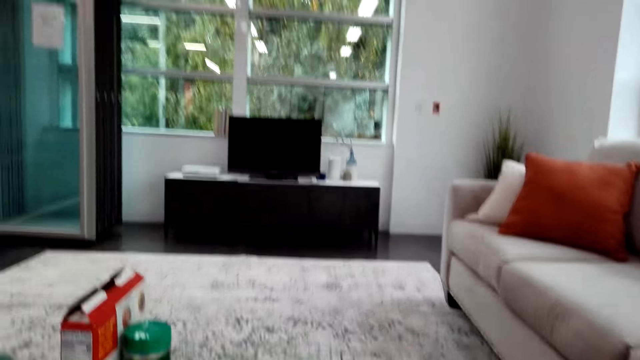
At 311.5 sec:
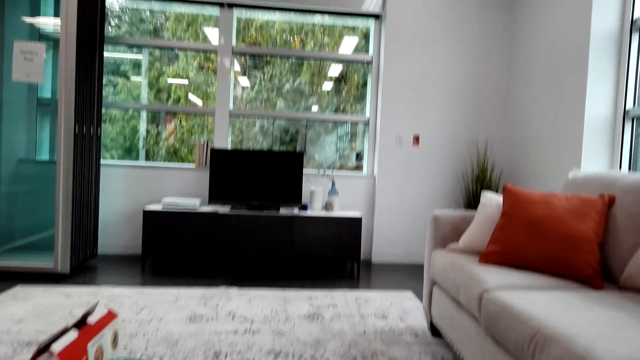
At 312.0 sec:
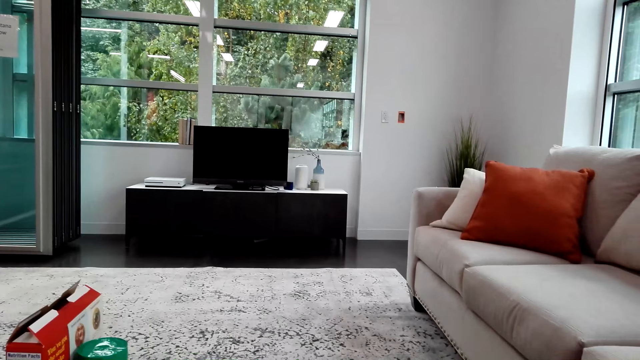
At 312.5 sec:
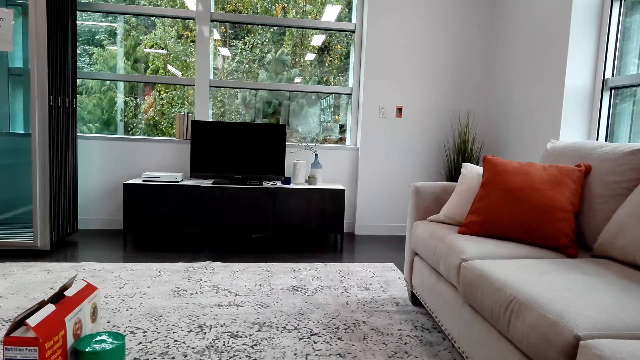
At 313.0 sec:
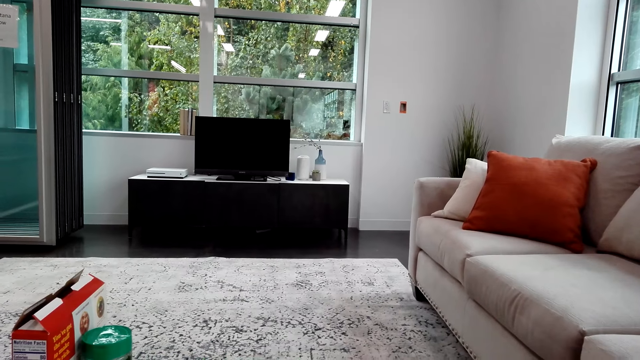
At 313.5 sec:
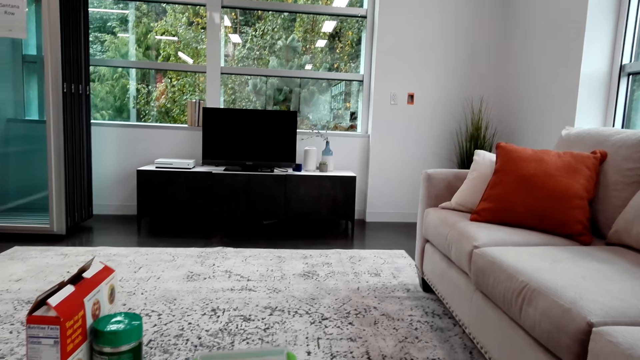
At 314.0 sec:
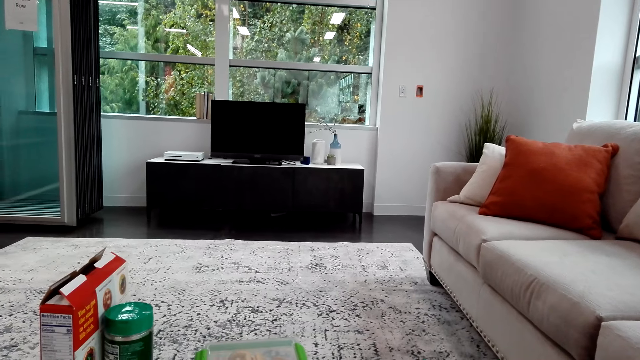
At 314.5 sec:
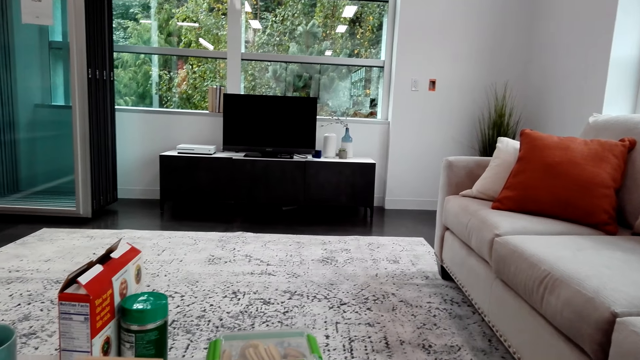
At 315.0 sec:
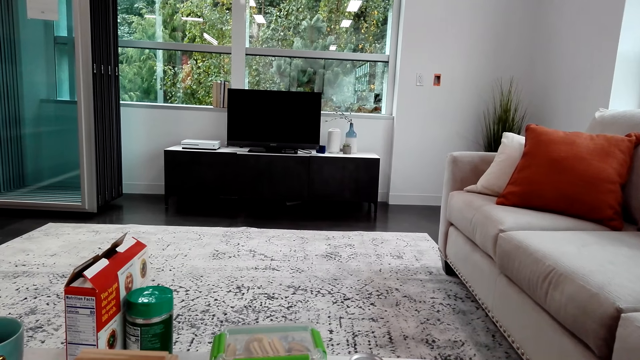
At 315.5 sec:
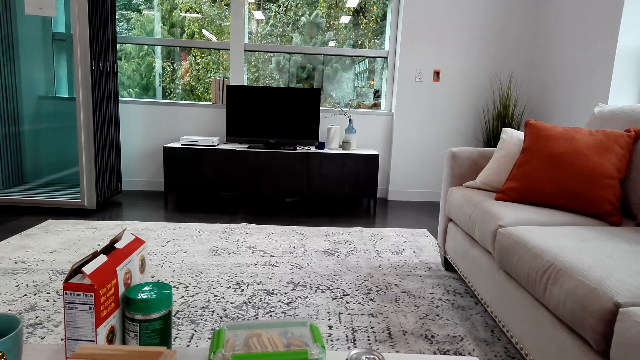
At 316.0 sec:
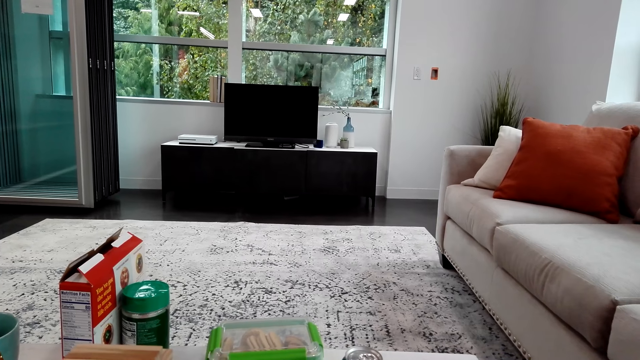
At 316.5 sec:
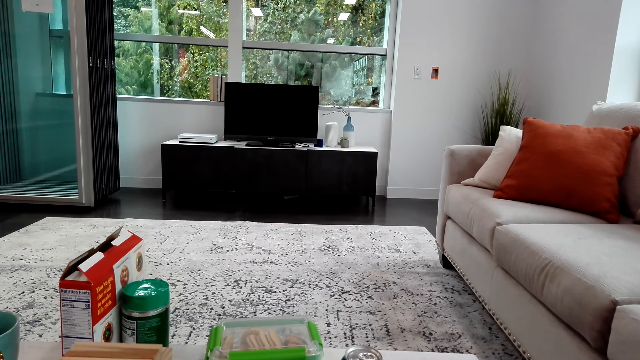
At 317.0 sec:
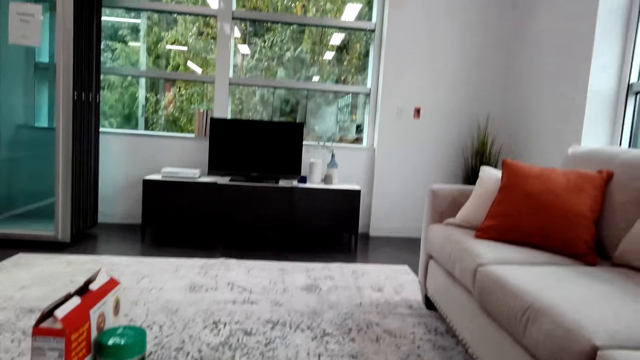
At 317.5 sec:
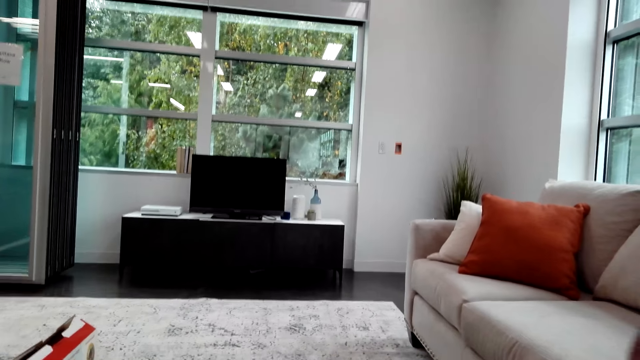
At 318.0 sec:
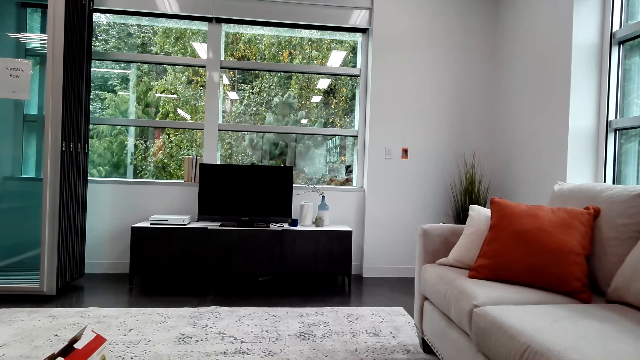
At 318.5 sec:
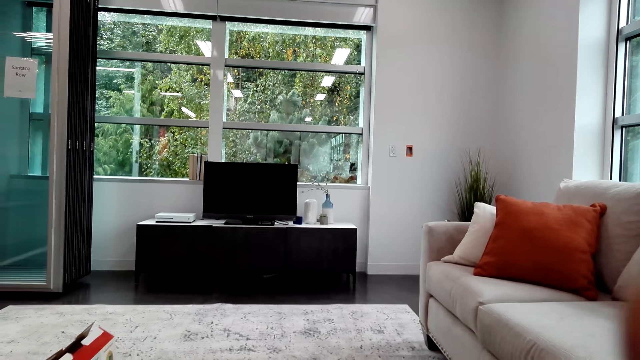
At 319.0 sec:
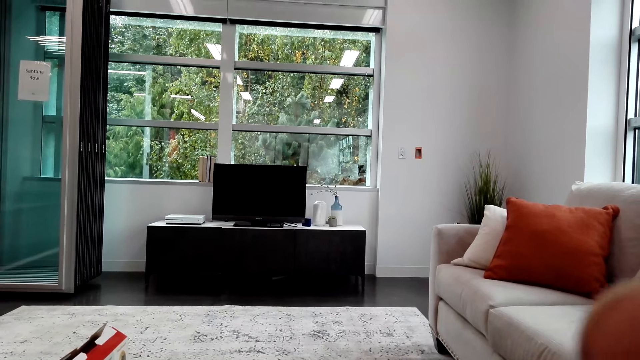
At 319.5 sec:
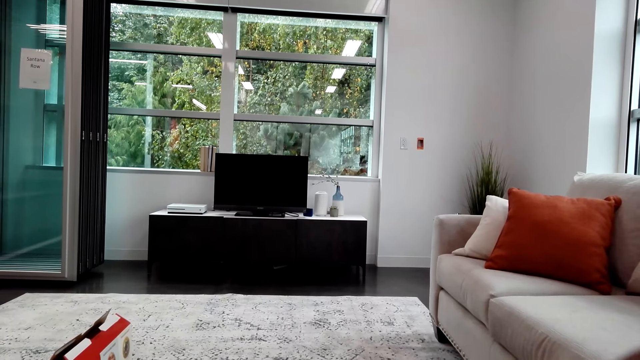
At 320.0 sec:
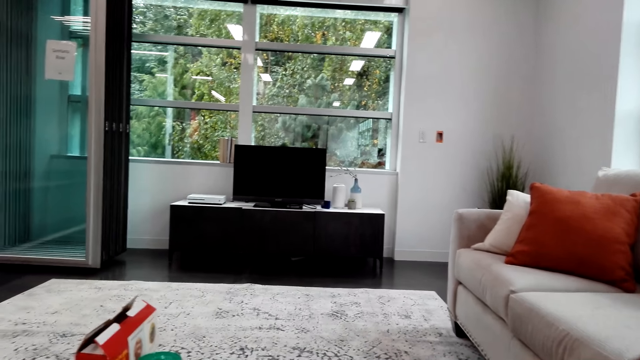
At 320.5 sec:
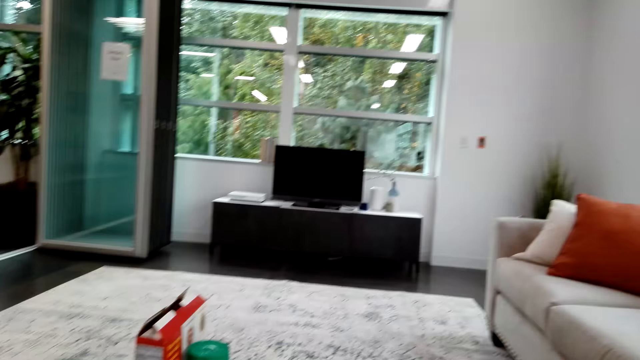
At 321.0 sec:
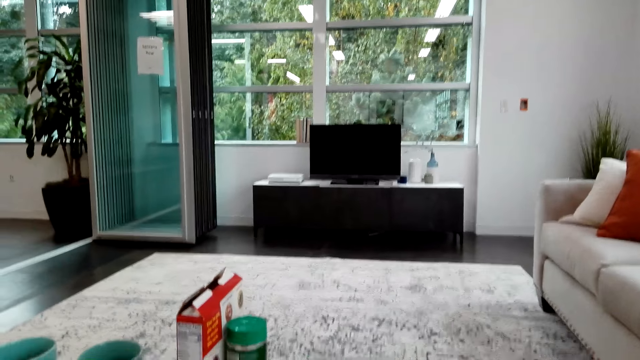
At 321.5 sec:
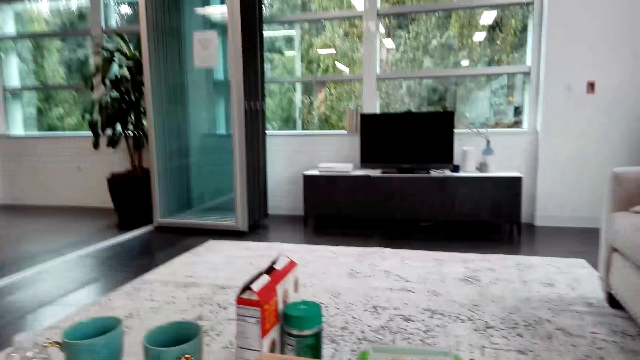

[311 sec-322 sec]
The camera wearer looks around the room.

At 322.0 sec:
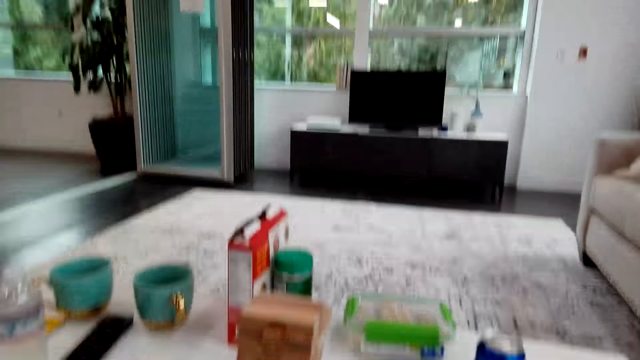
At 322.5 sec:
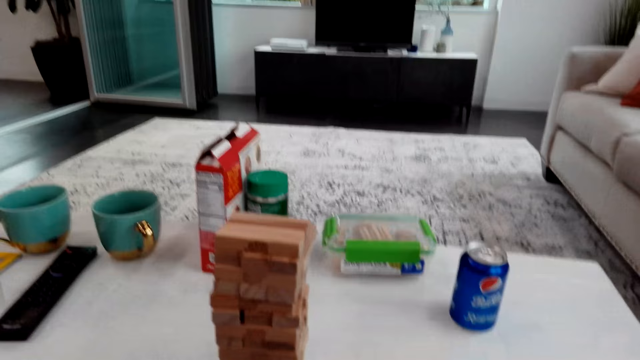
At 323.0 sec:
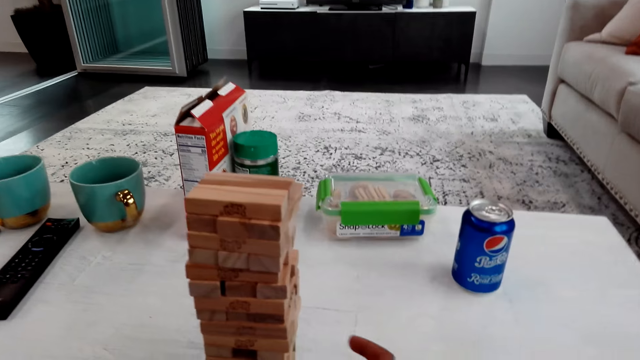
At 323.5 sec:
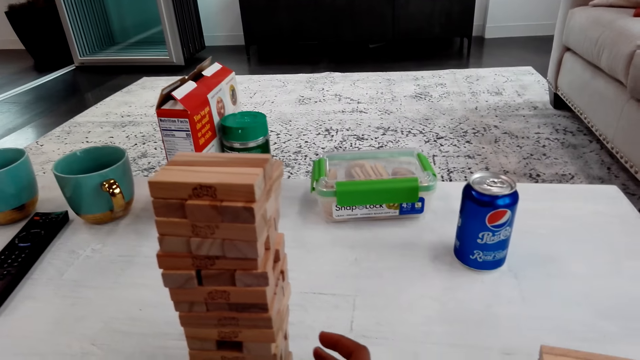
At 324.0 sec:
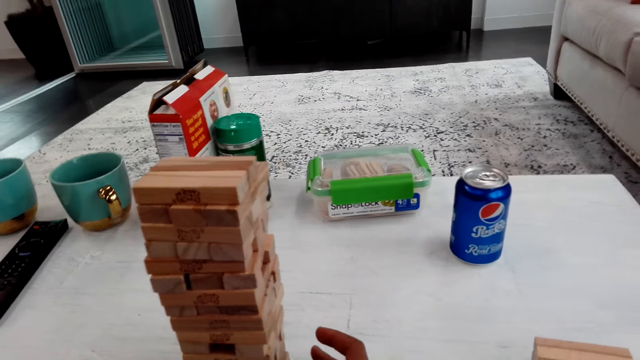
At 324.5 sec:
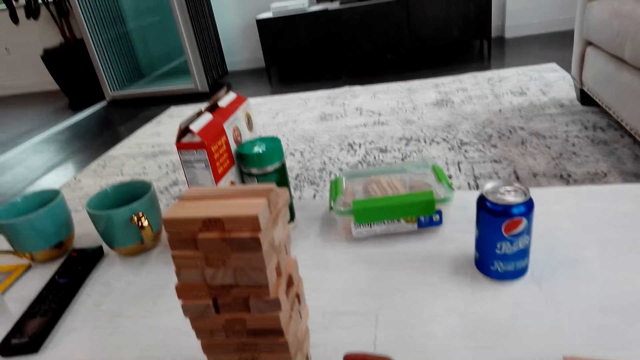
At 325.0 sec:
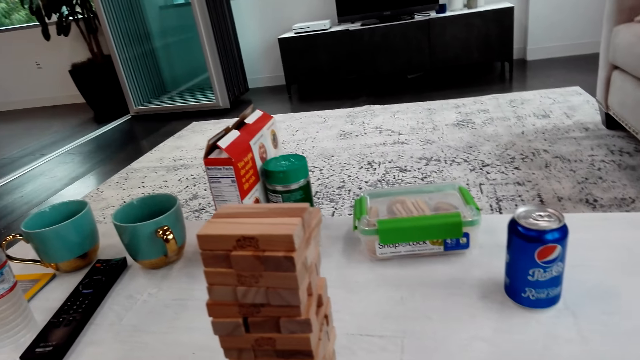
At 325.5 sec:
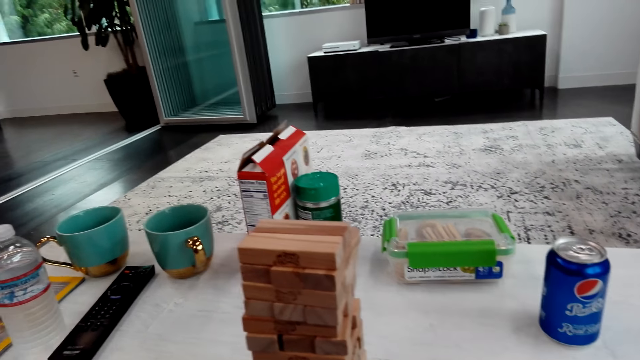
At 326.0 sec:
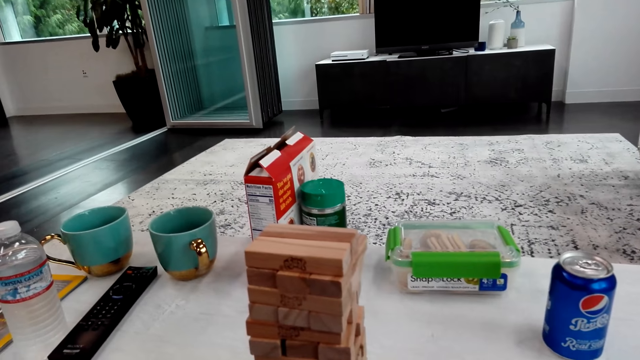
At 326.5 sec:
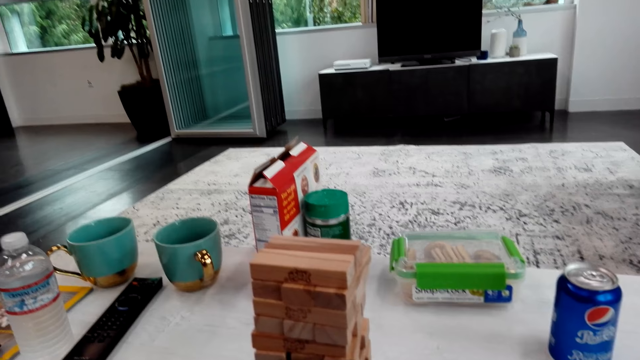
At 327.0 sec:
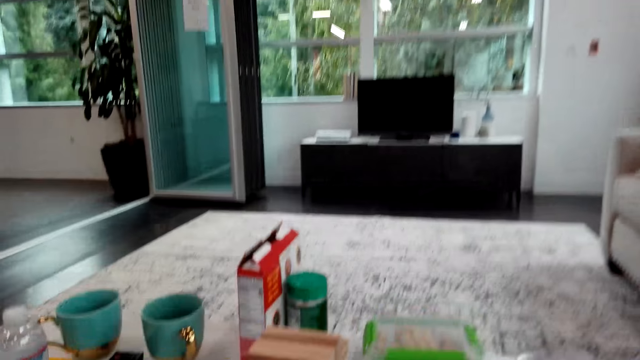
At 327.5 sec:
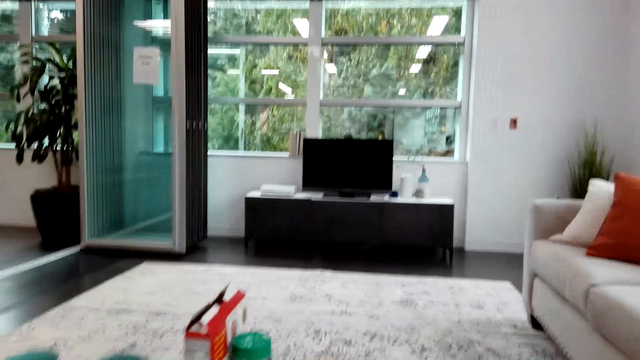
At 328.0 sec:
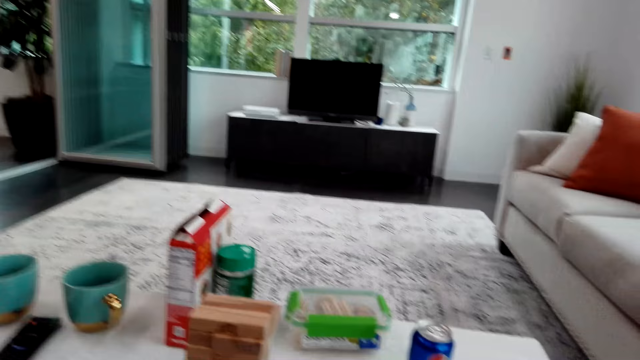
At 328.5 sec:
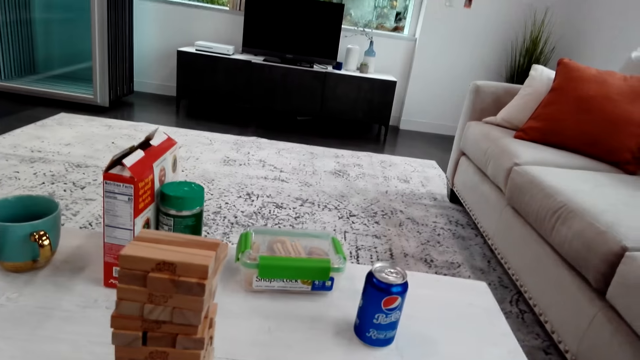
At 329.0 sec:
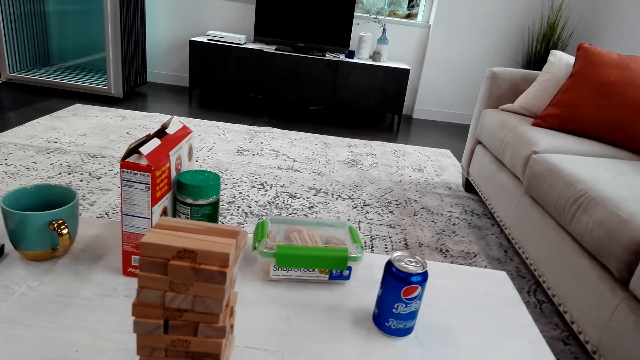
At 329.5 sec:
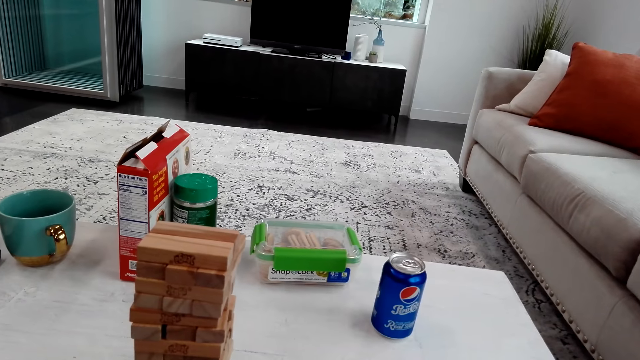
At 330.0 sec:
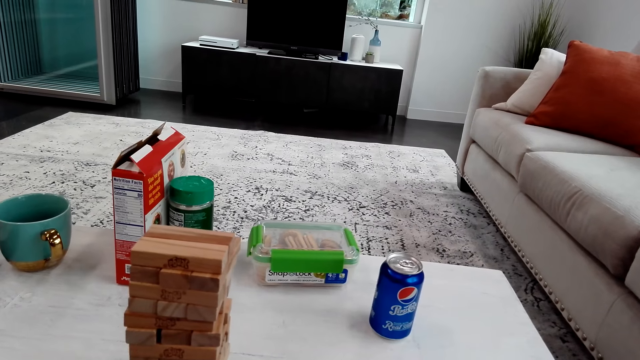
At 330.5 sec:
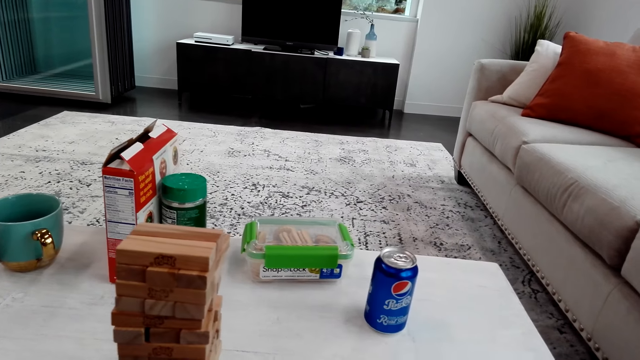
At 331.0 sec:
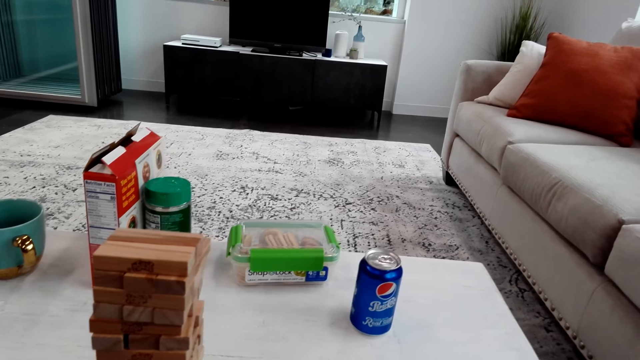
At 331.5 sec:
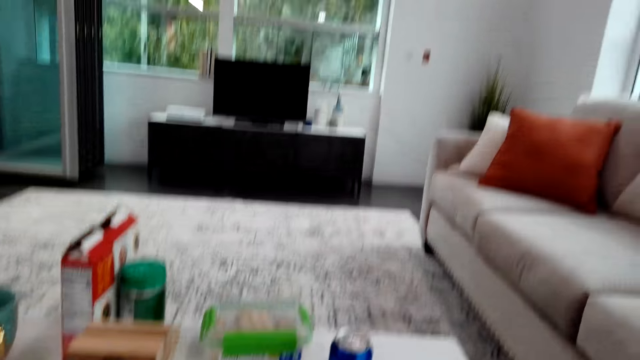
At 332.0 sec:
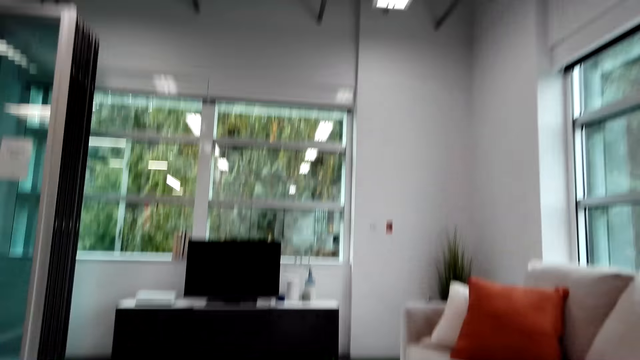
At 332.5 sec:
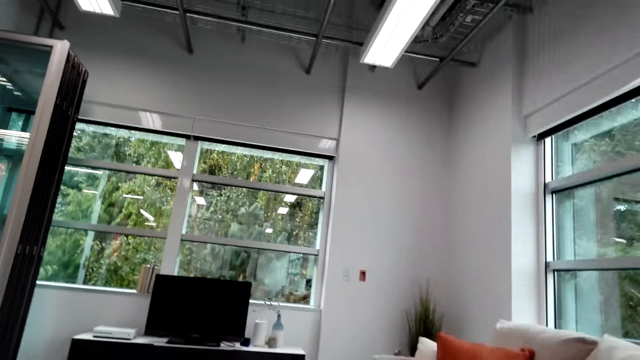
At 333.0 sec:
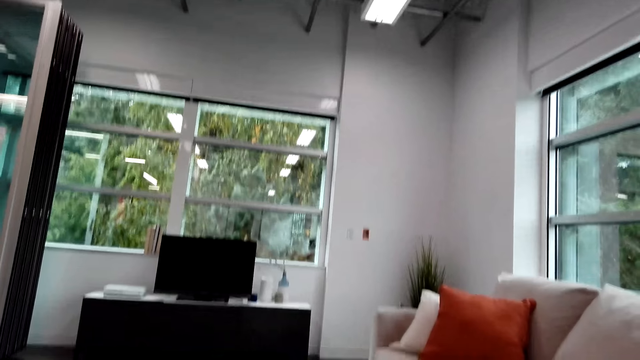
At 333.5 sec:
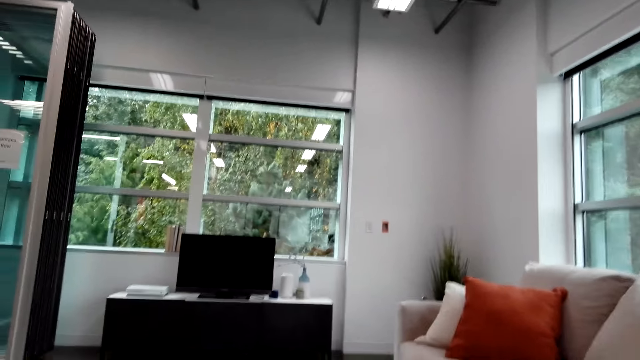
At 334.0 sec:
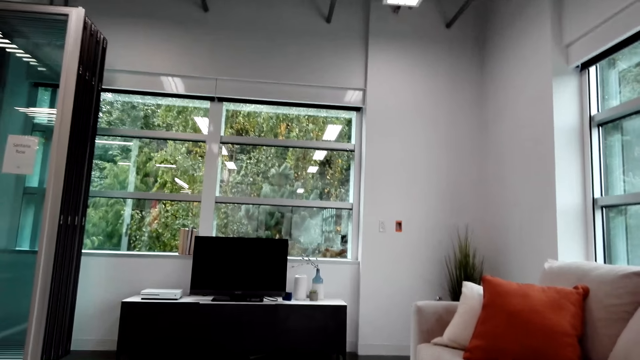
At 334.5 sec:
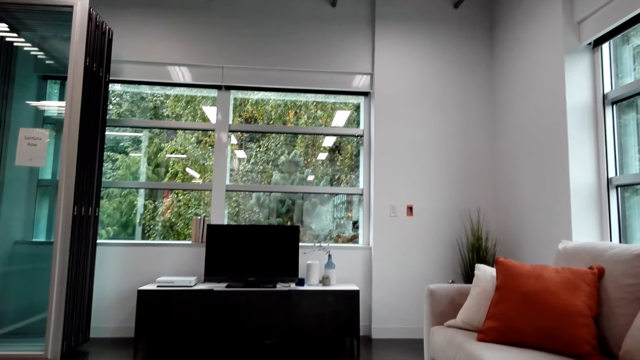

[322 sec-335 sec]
The camera wearer talks with a man. They play the trembling tower. They talk with the man and look around.
